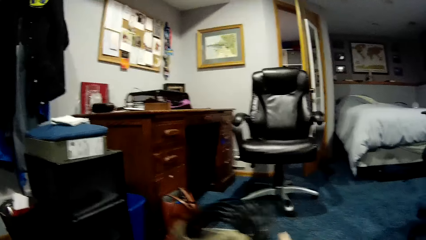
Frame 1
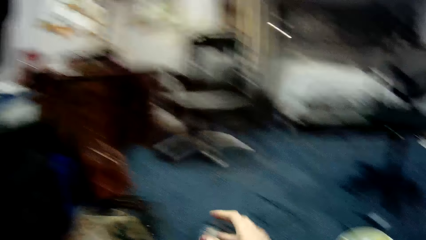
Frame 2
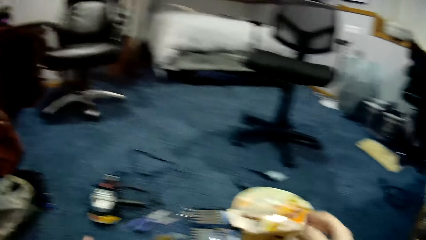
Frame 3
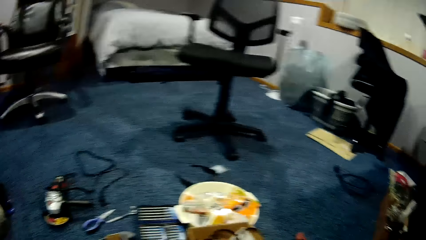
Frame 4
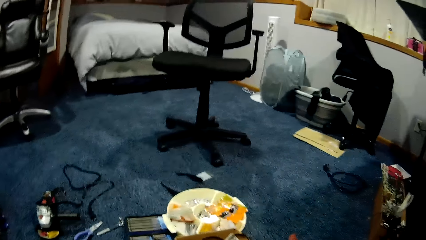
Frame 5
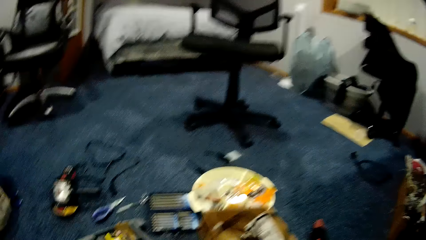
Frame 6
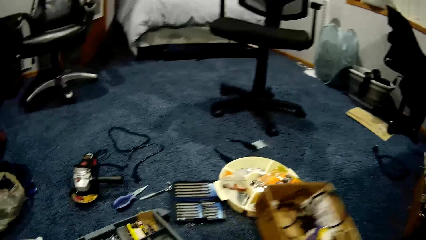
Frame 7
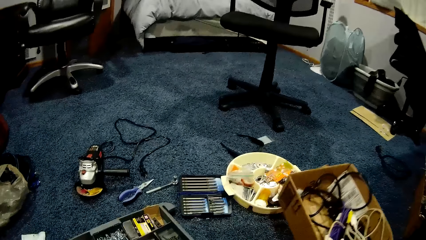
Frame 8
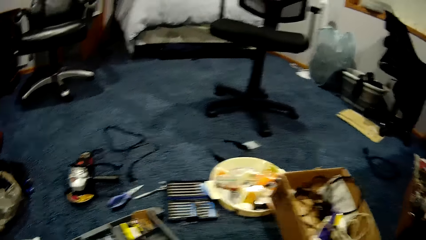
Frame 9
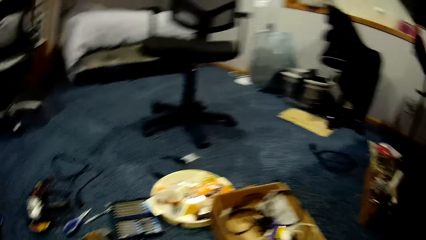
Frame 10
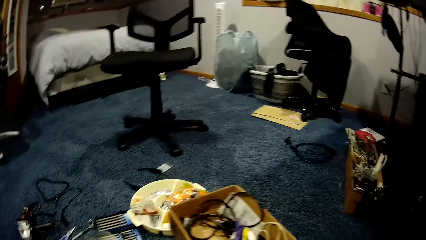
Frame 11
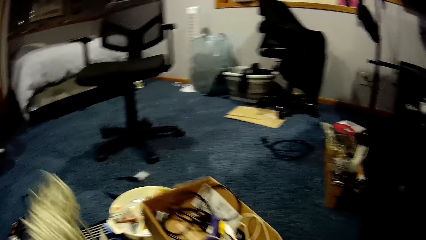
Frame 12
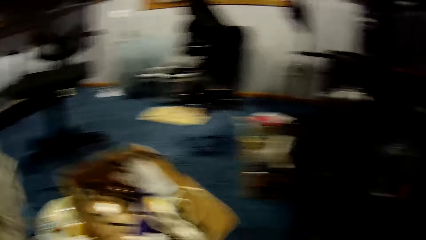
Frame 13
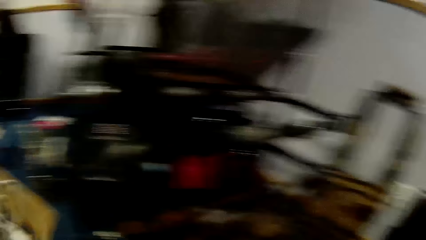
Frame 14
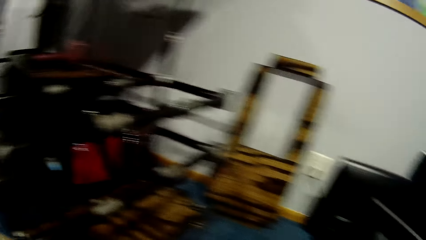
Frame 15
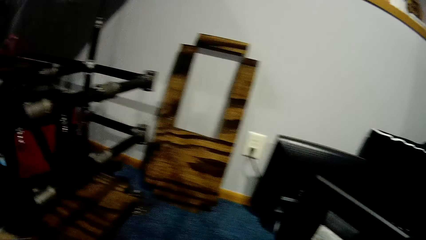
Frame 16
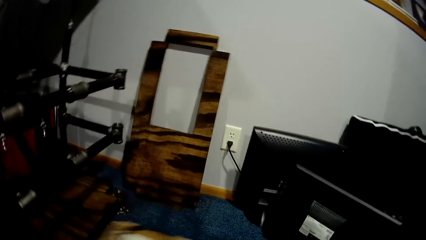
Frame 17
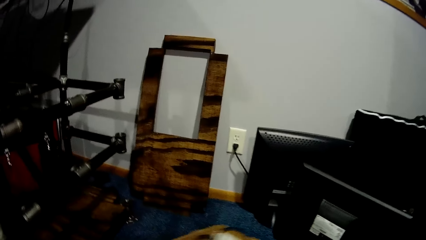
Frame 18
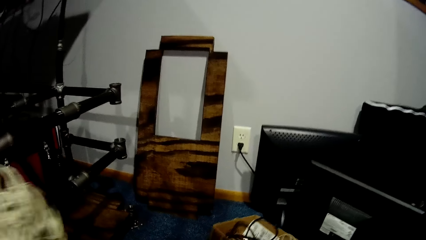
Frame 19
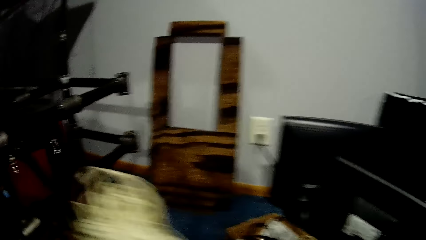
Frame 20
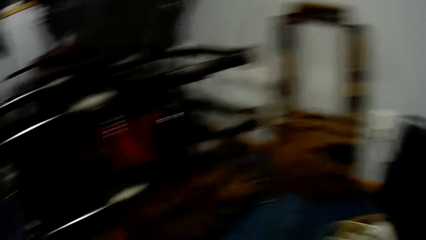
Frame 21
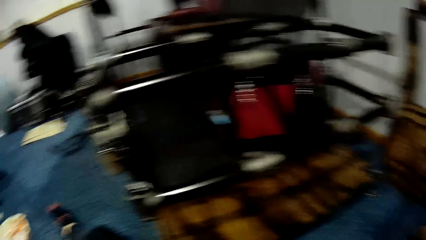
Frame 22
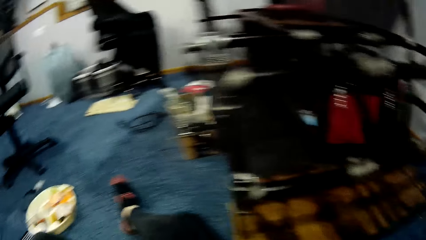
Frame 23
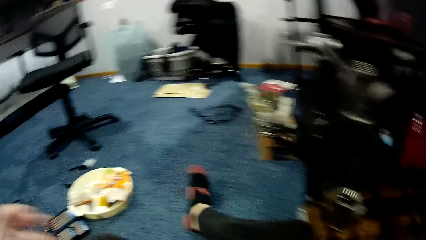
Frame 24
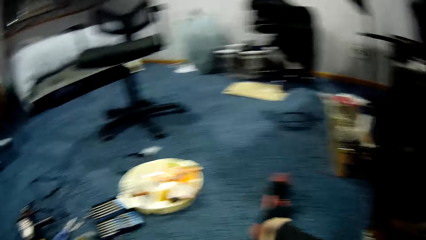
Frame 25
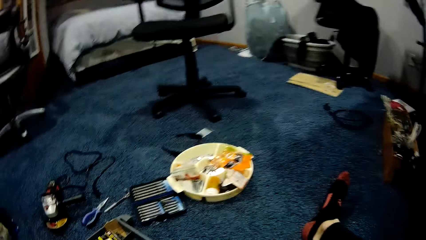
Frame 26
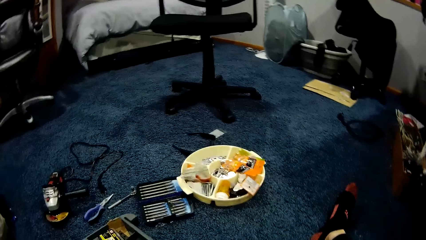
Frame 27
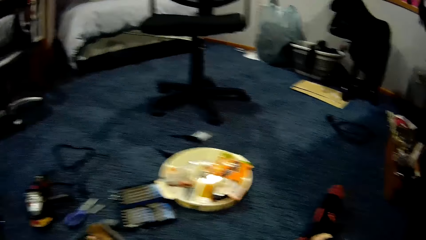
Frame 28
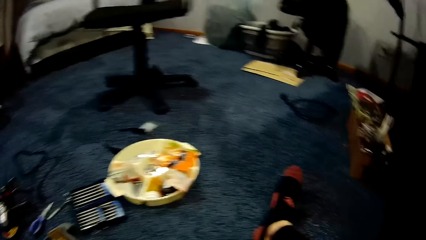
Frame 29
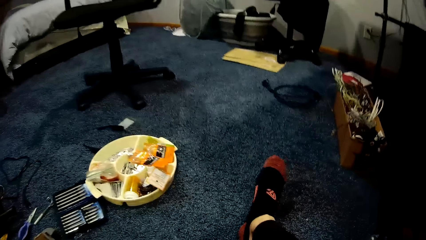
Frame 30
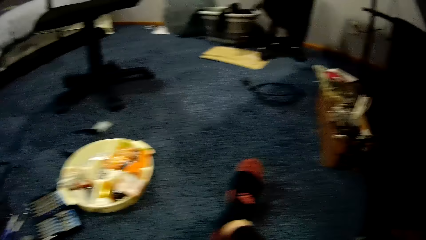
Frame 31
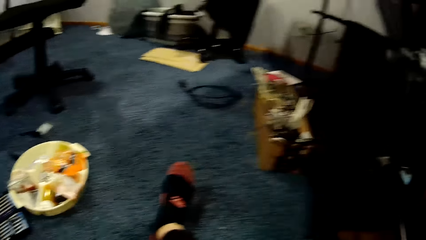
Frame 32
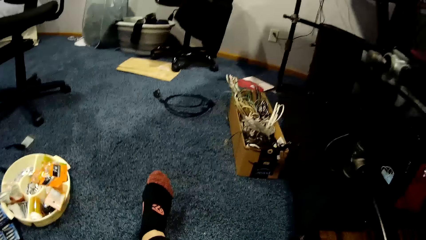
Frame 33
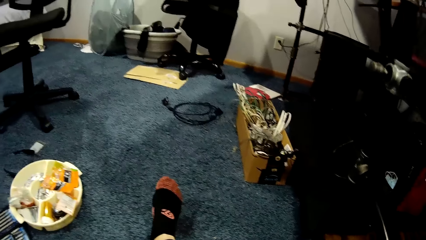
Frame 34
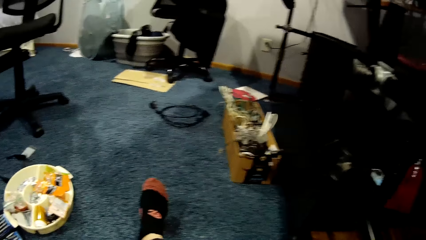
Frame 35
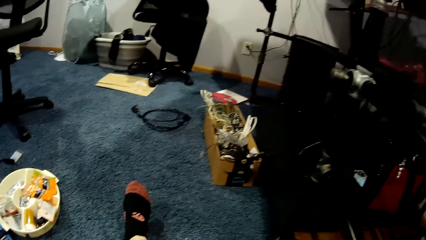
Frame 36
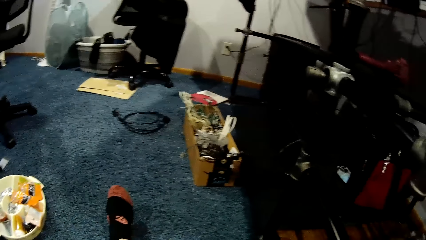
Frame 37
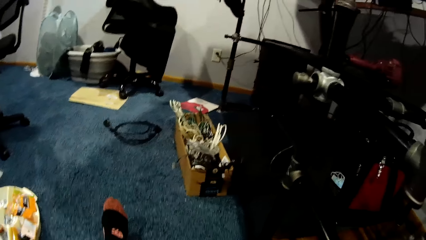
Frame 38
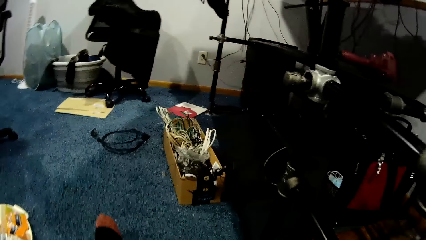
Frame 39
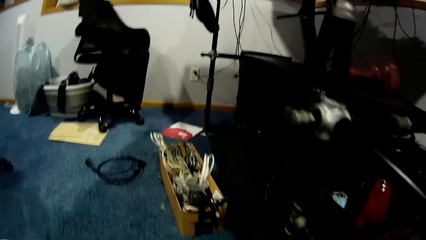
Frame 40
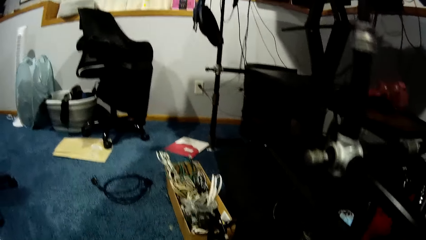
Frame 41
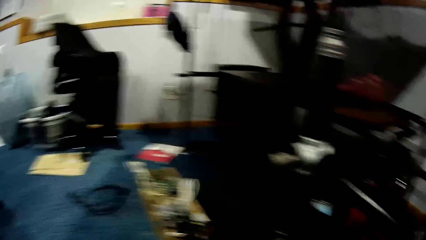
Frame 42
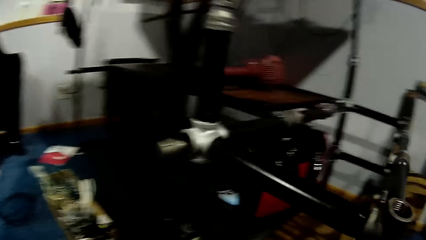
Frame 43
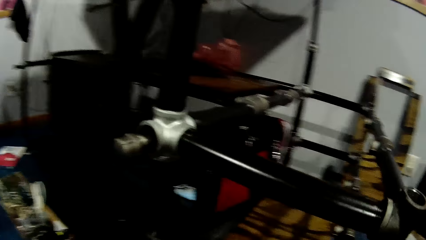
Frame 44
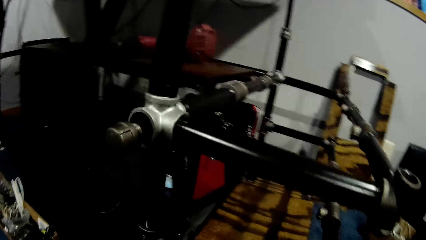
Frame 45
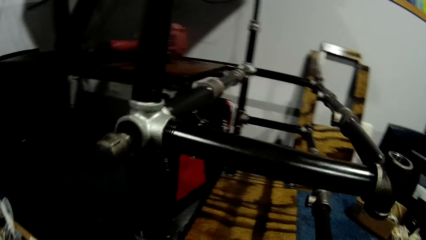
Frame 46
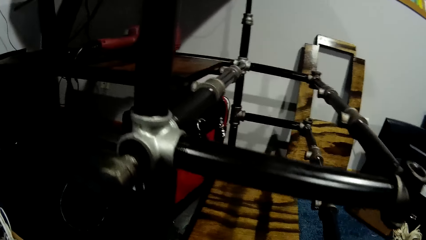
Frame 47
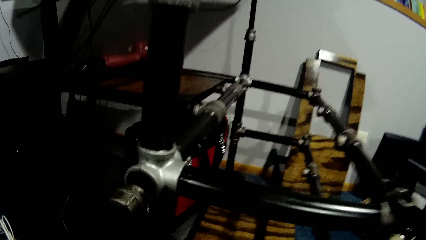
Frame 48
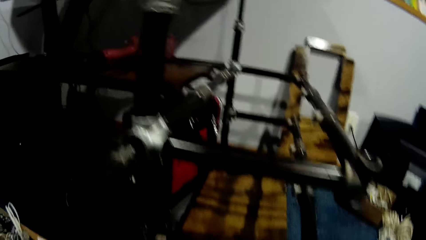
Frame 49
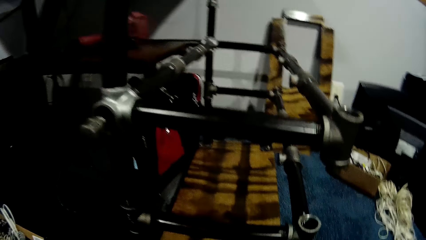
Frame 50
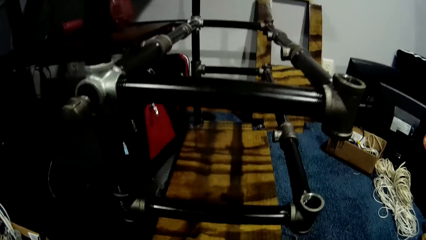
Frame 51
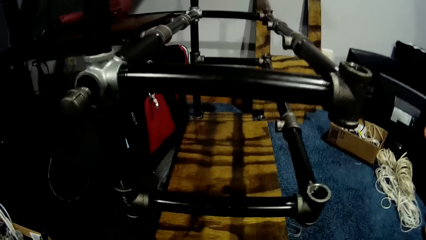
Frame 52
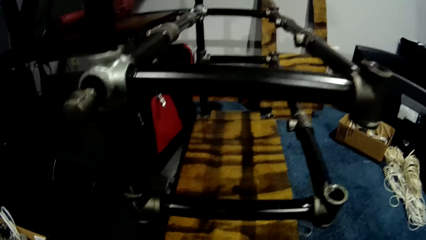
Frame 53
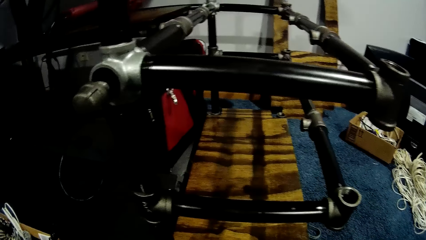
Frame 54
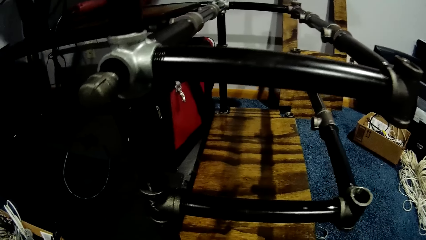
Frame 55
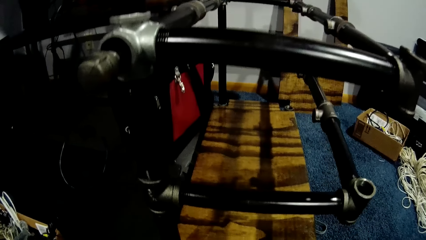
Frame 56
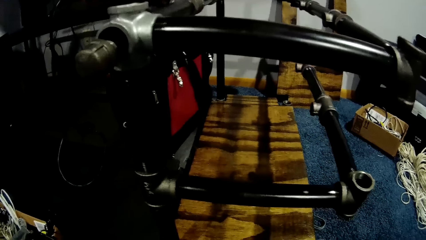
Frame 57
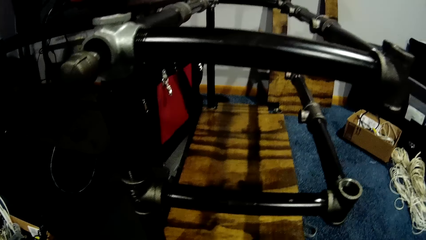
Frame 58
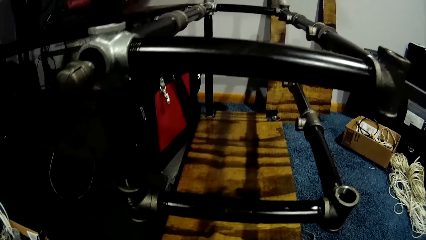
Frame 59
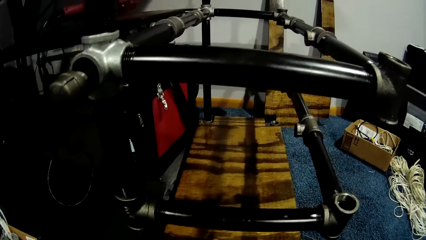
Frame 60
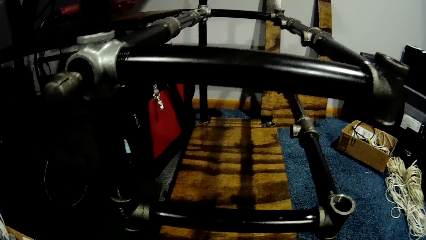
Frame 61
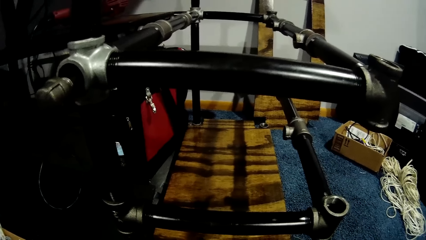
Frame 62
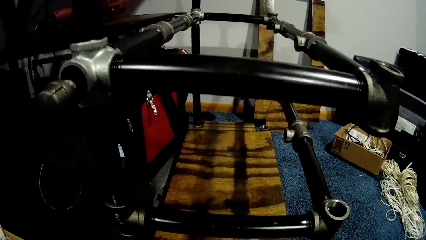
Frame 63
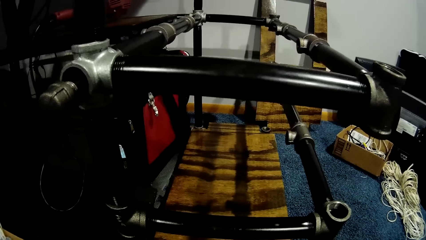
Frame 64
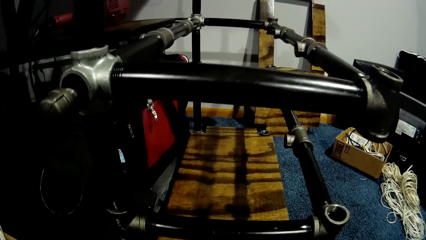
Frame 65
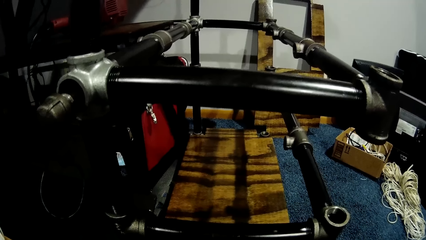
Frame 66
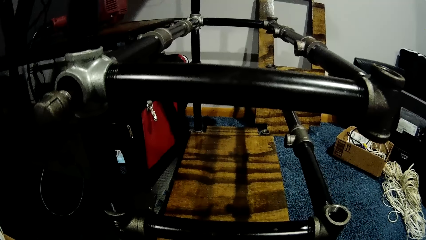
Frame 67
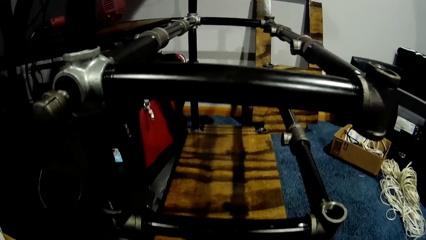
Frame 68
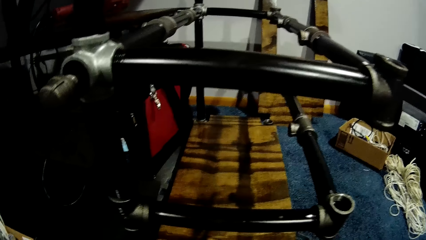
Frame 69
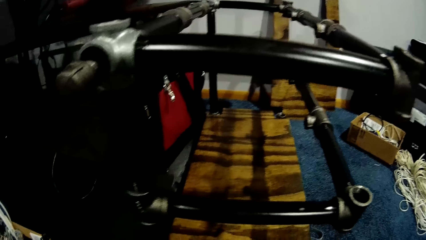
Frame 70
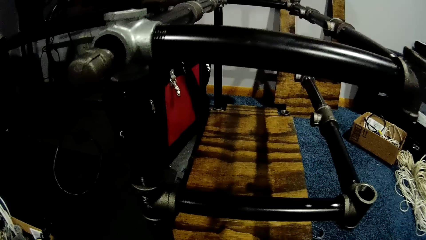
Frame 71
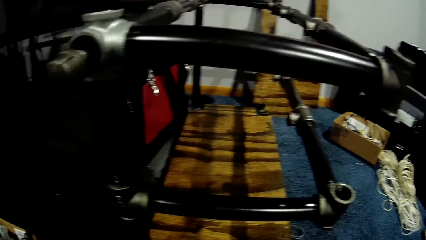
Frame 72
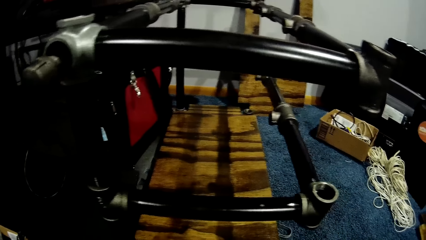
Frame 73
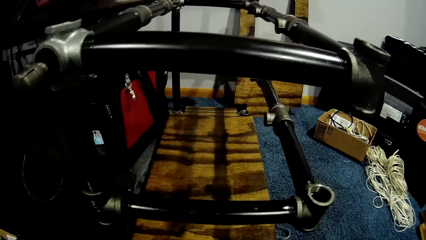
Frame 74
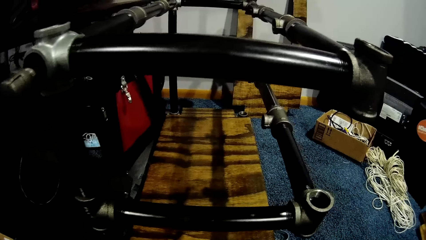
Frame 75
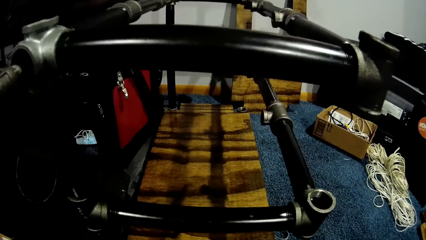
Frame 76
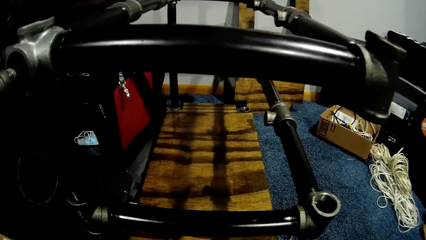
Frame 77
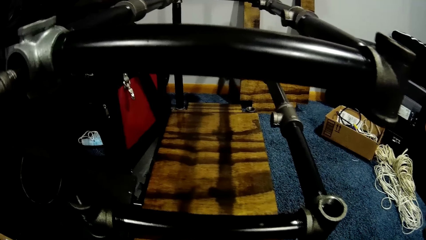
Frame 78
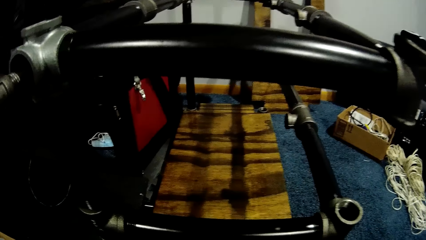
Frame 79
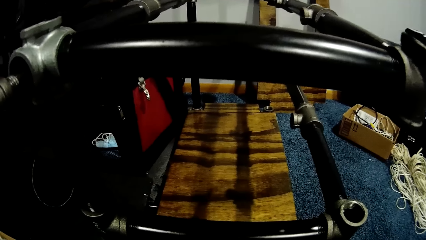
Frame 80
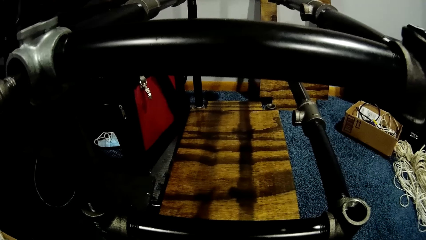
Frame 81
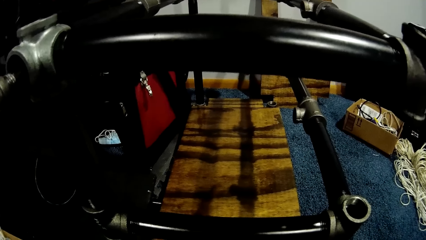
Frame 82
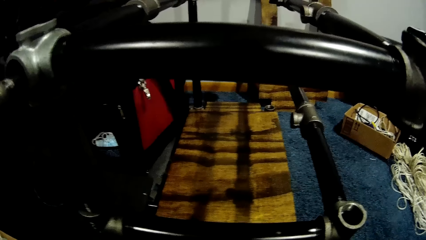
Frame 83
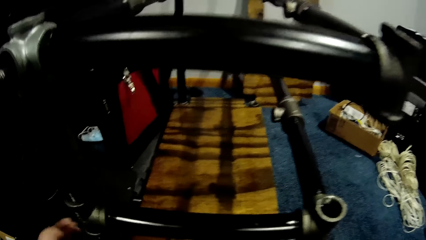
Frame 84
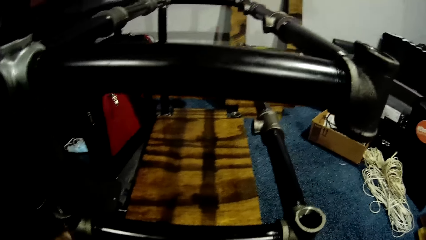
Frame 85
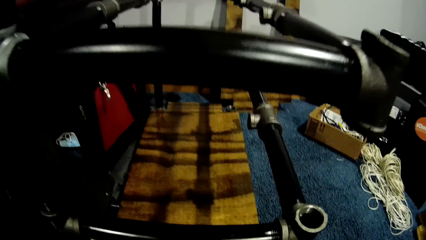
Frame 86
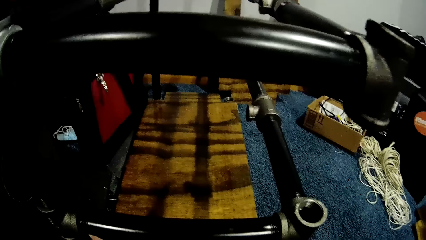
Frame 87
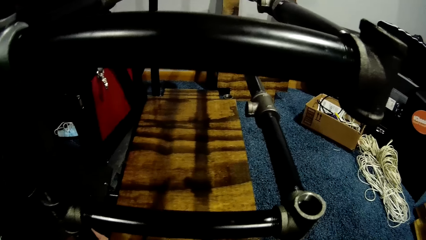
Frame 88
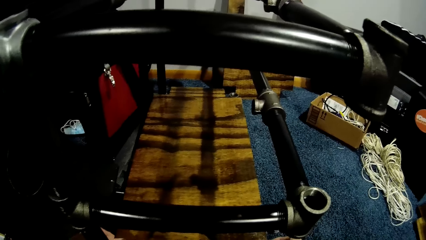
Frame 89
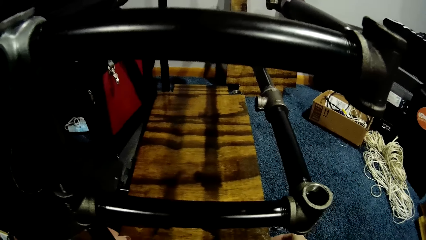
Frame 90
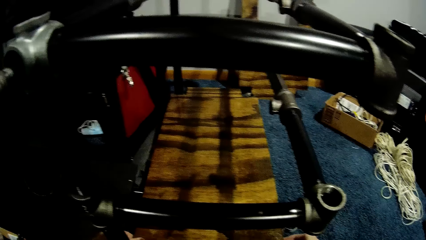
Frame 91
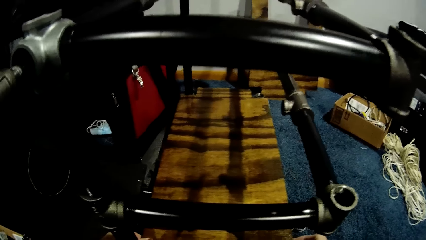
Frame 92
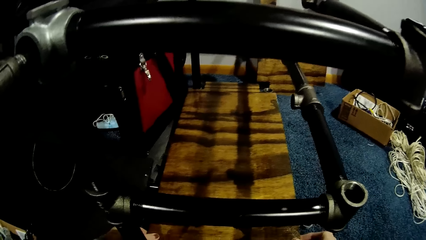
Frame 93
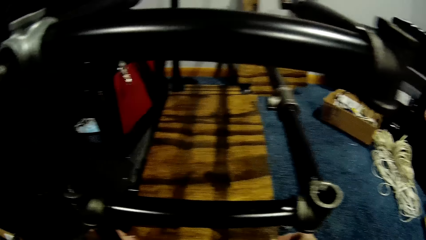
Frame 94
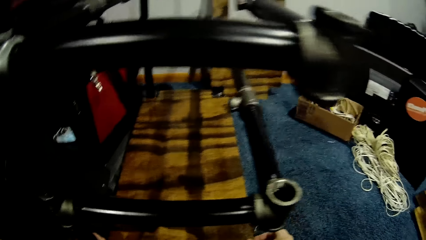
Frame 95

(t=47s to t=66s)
The camera wearer drops the second paper bag on the floor with her right hand. She lifts the tool box with her right hand. She lifts the second paper bag with her left hand. She drops the tool box on the floor with her right hand. She drops the second paper bag on the floor with her left hand. She looks around. She adjusts the wood on the car lift with both hands.
